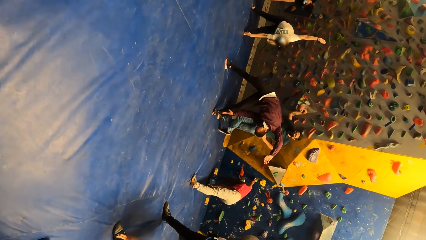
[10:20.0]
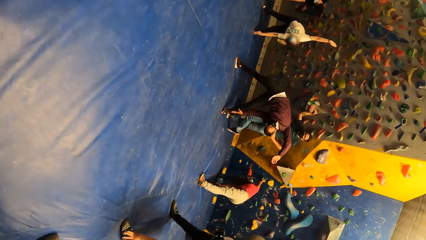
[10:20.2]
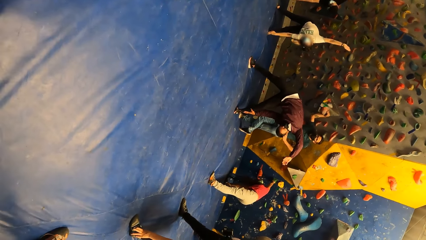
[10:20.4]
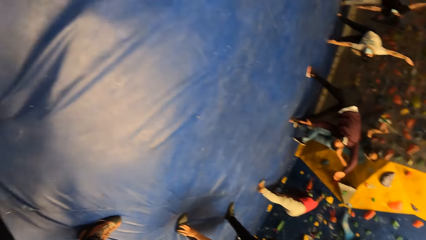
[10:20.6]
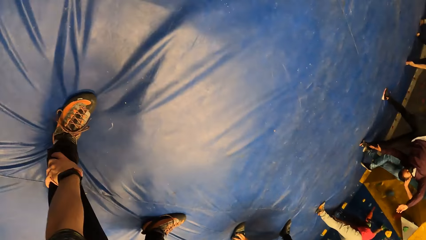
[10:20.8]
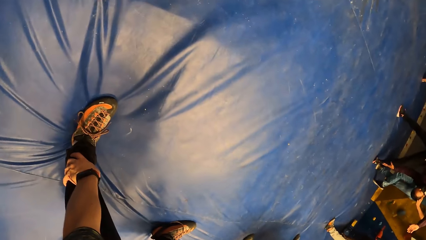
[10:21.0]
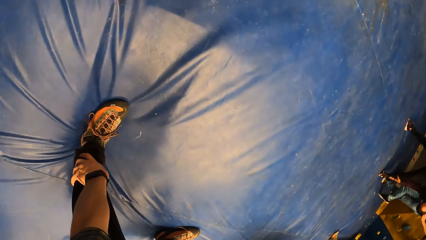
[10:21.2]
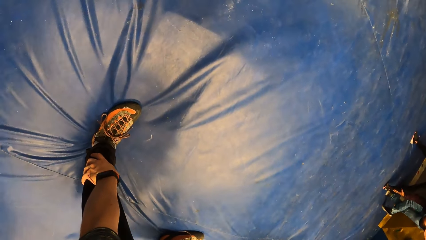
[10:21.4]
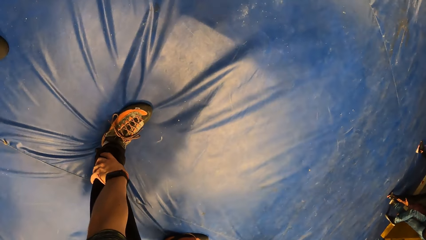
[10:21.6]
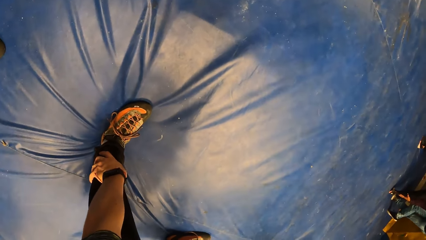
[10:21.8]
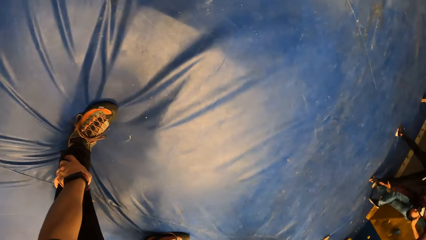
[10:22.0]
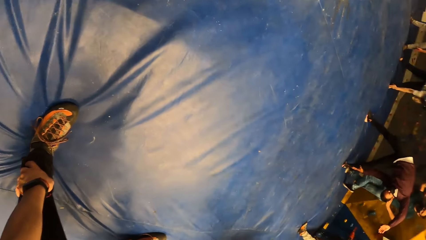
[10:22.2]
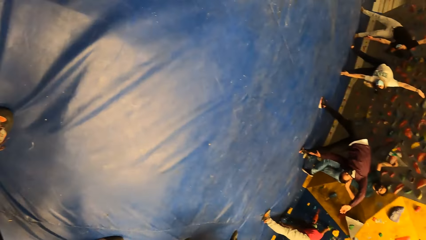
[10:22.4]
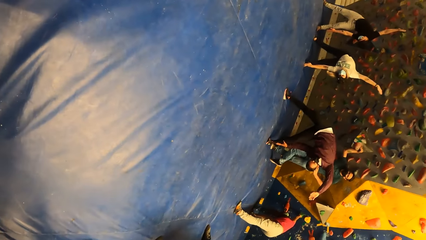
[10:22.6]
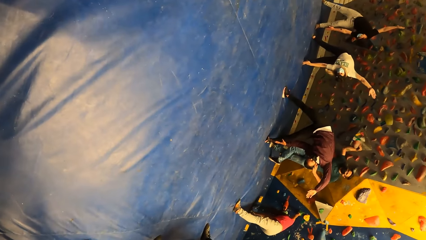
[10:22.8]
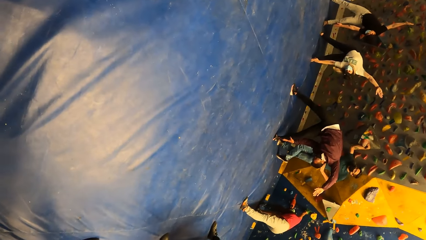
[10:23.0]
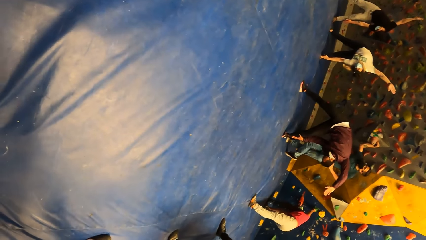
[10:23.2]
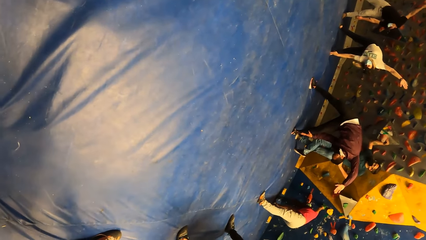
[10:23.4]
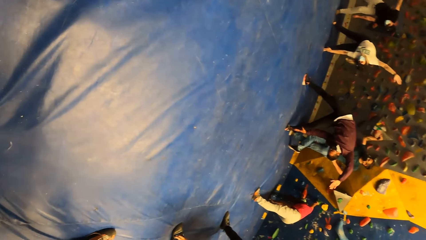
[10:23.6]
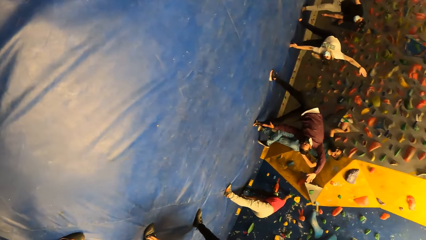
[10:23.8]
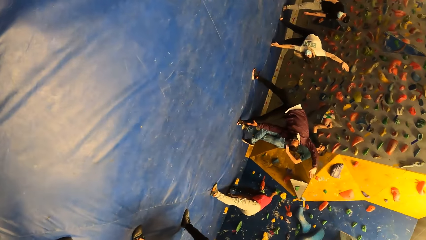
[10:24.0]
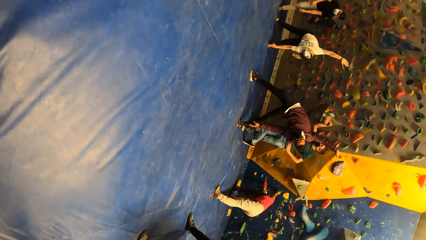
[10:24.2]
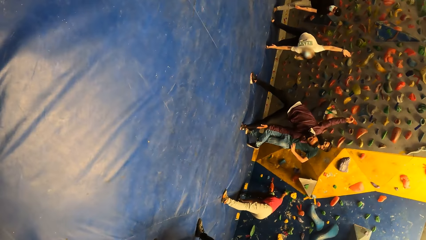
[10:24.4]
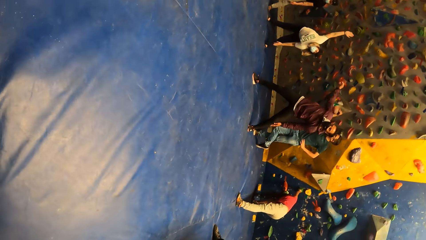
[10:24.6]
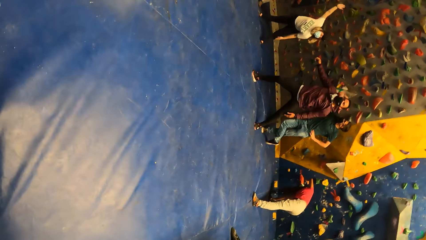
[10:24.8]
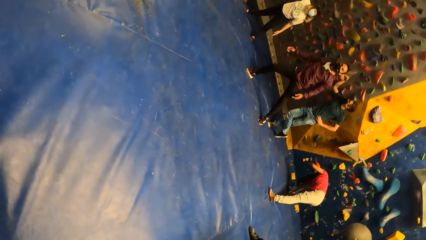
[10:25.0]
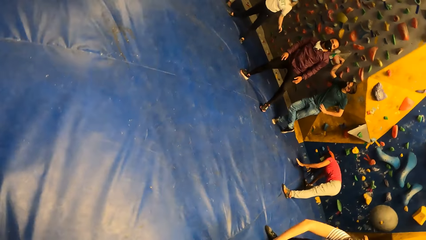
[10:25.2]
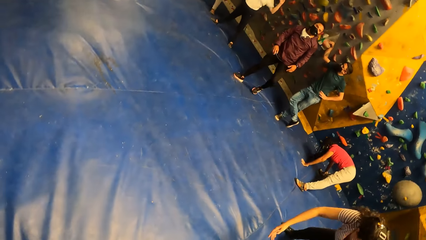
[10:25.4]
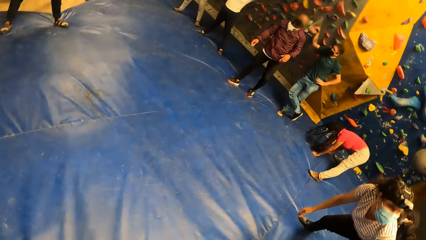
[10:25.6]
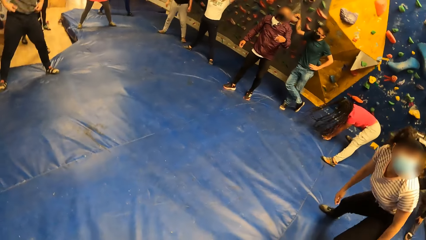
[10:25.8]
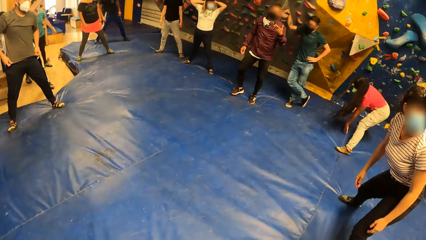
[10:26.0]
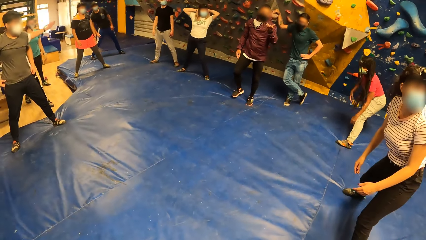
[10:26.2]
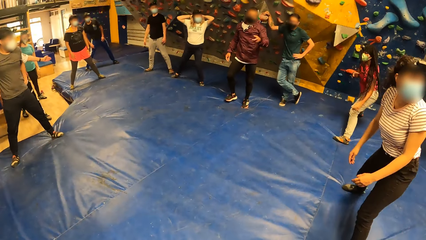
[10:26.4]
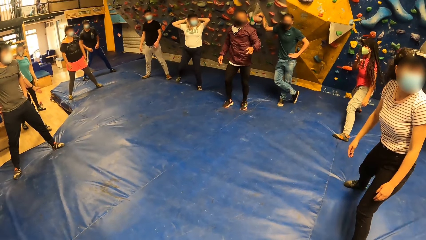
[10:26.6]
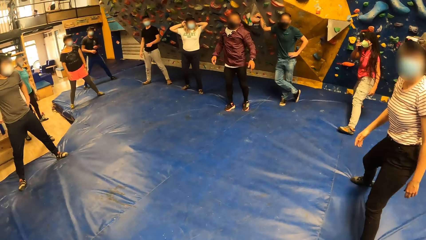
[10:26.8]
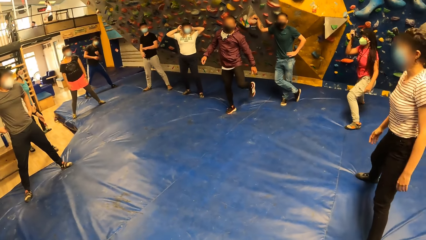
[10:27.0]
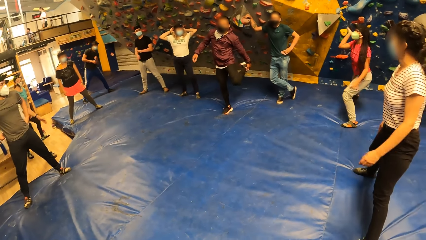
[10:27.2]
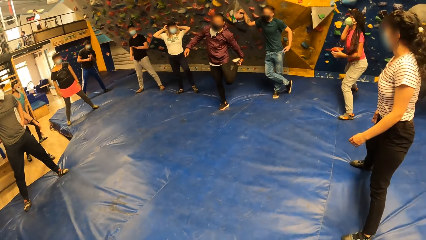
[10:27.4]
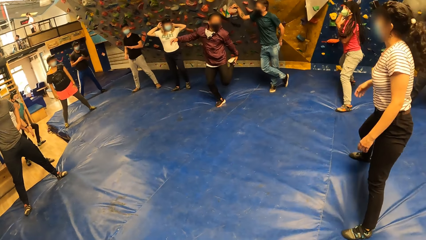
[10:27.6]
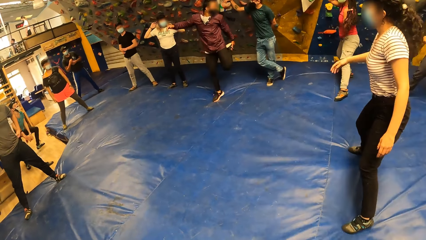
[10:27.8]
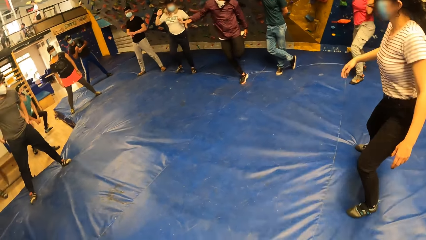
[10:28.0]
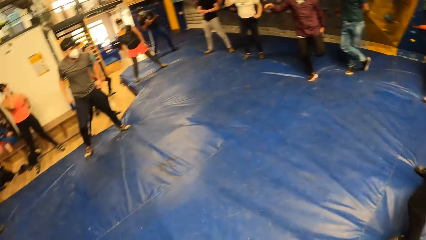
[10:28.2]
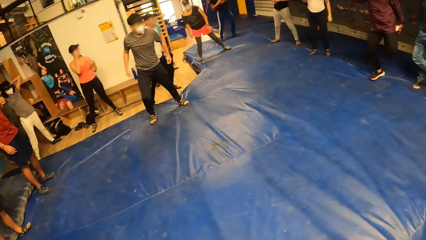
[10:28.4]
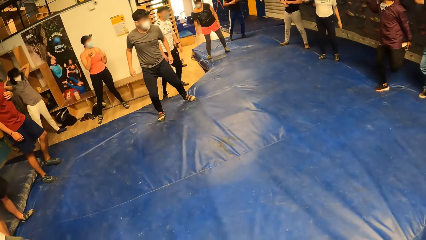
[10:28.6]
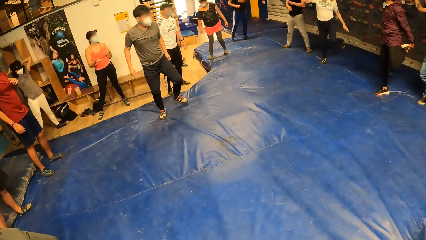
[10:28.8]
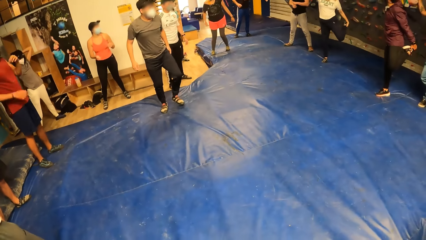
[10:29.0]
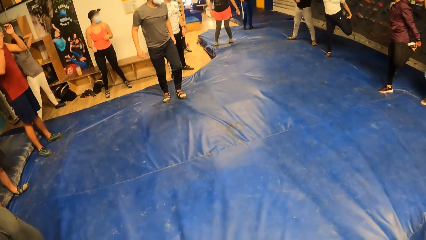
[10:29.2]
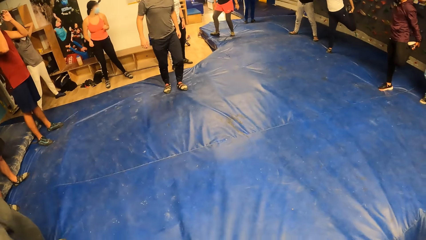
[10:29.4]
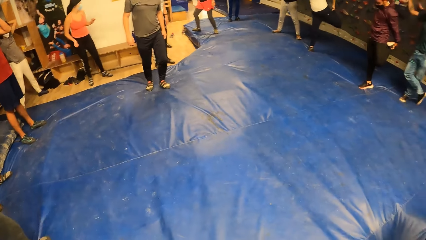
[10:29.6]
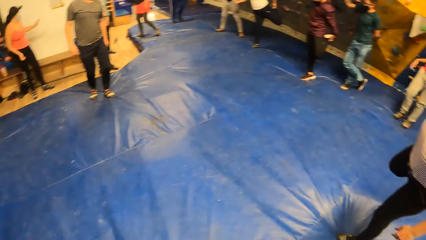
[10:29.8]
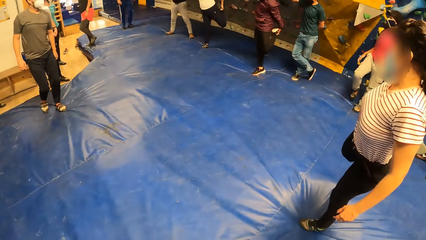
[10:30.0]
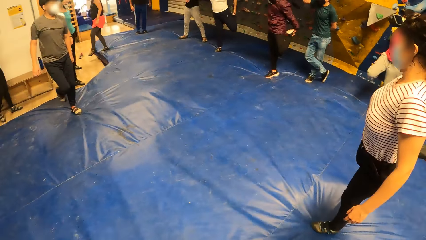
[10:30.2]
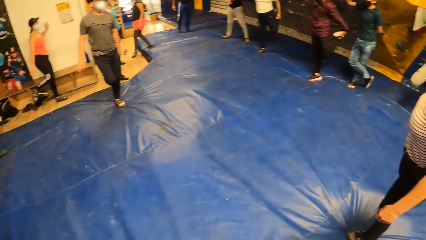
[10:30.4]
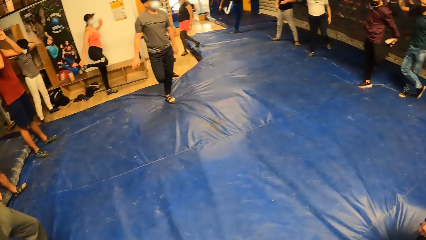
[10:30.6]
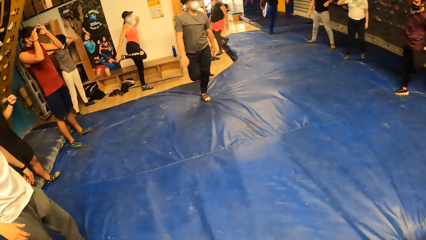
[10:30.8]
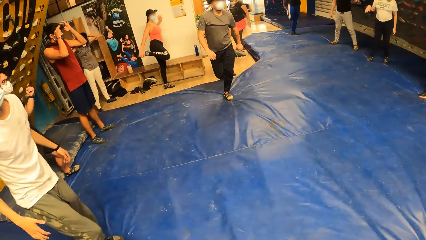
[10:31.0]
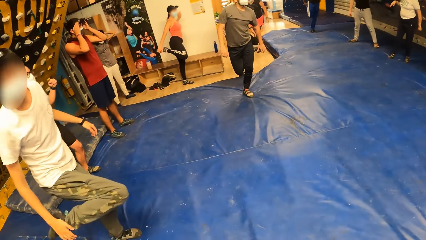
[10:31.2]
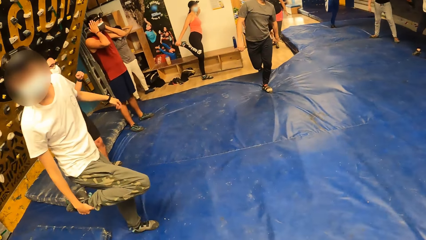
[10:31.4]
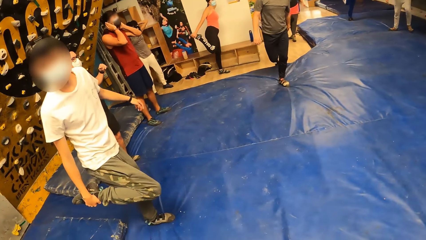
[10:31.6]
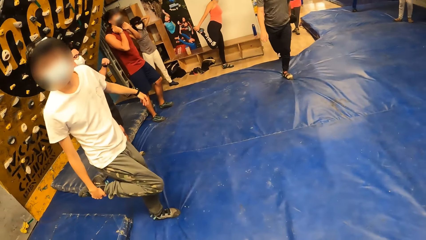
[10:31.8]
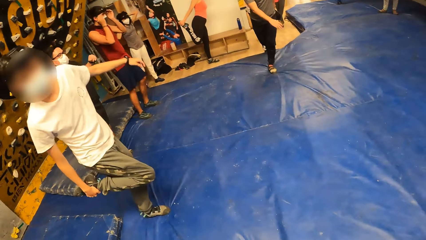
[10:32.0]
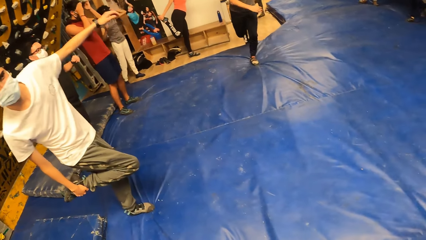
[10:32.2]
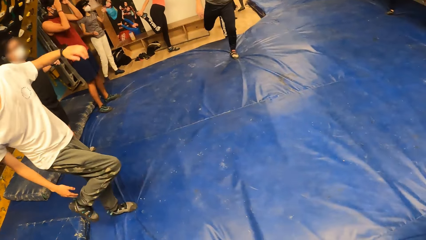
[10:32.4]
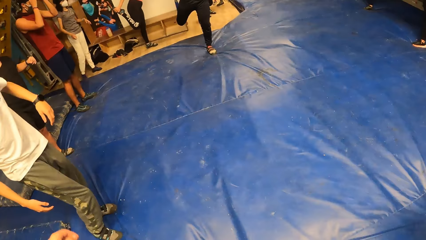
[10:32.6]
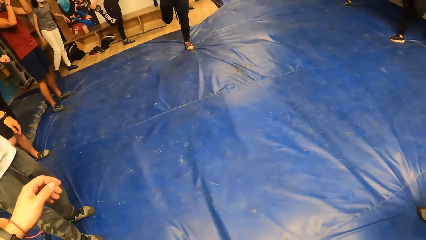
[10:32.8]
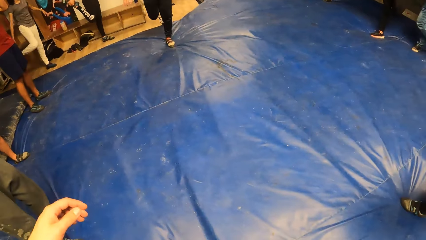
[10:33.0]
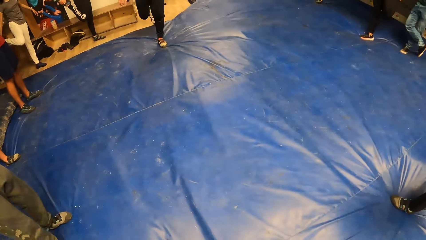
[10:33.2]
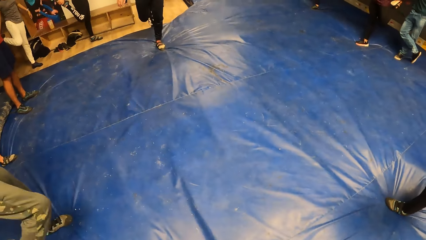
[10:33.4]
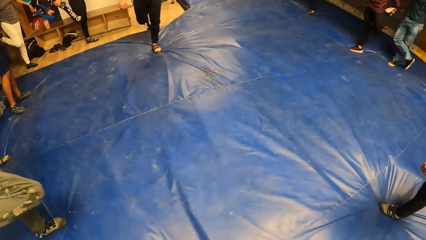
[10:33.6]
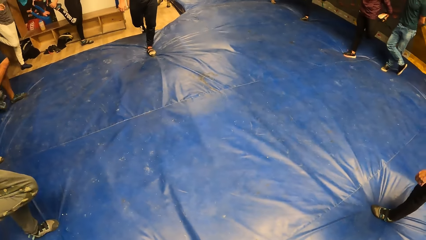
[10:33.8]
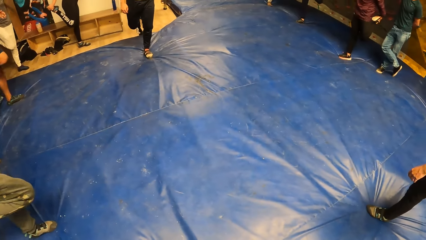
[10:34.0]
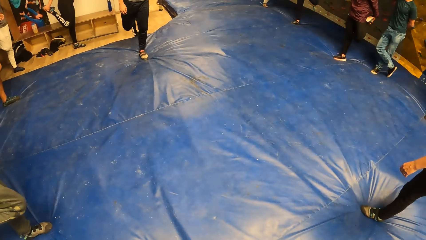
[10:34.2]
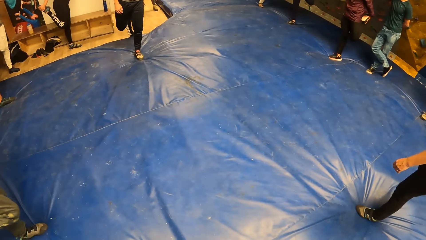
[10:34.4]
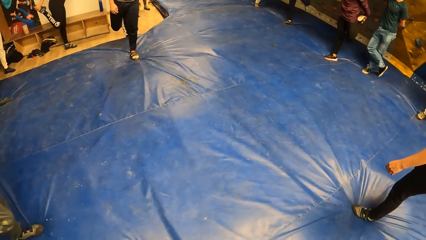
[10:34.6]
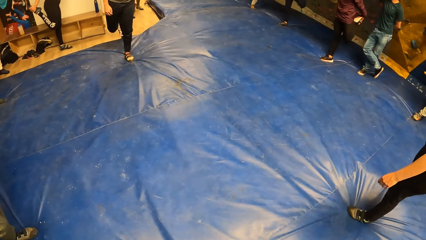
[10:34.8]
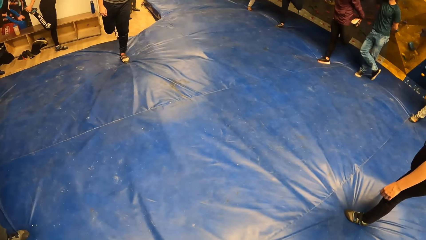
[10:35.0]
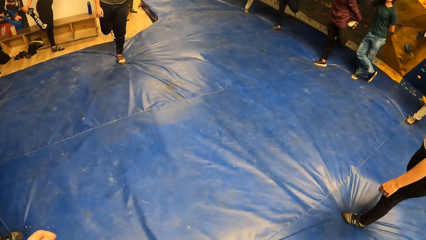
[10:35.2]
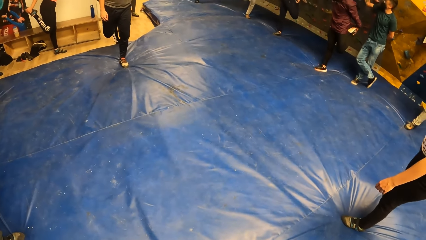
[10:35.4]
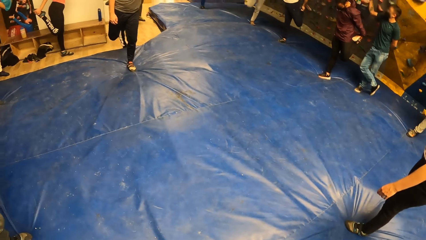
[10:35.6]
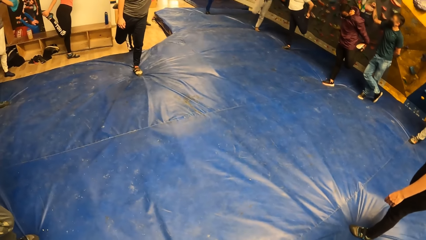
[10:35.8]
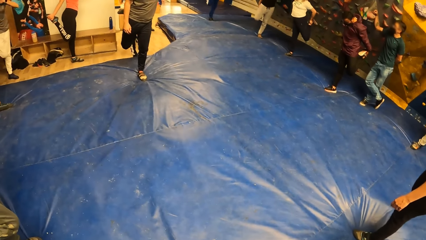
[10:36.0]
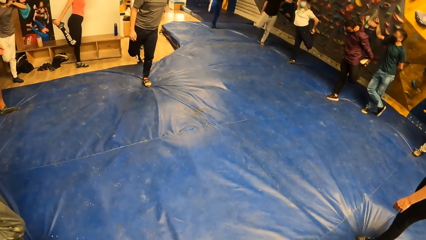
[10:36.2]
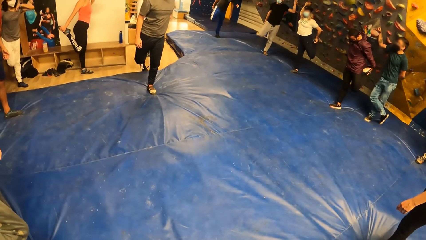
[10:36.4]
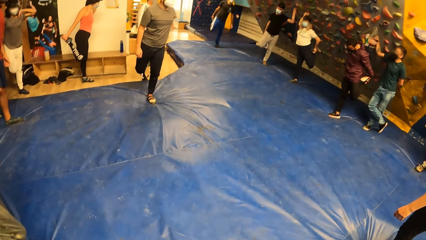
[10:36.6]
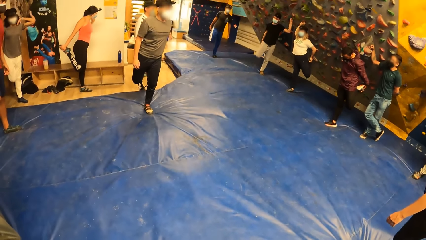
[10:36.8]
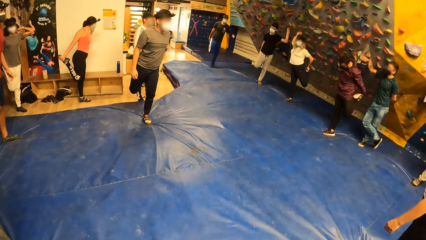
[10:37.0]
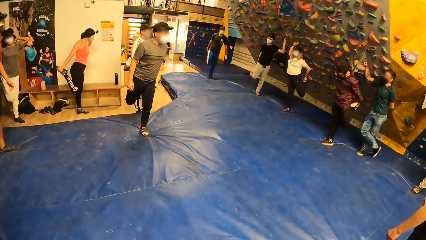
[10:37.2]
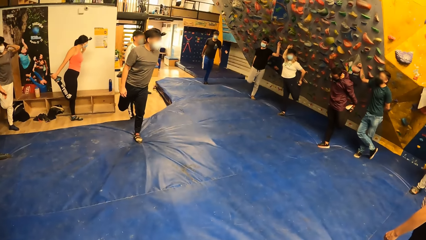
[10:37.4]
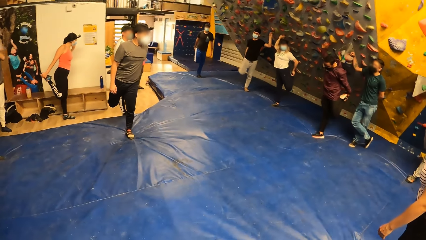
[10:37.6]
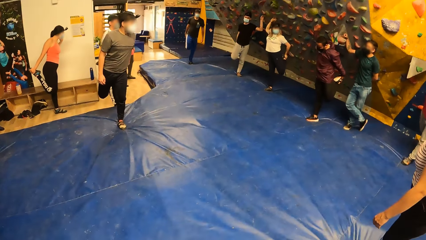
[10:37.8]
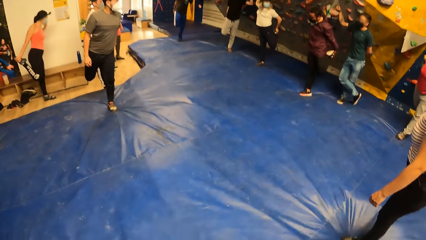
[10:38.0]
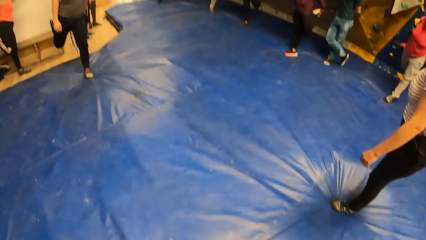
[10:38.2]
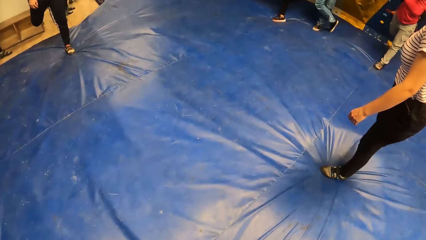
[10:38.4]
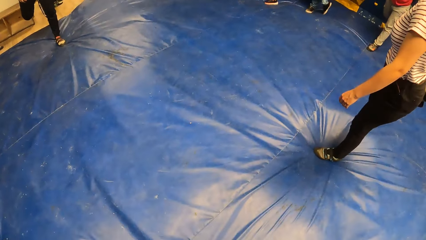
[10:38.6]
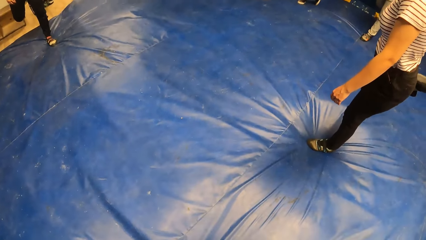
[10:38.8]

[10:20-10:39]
The camera wearer performs a leg stretching exercise with the group of people. A man holds the leg backwards. The camera wearer looks around, holds the leg backwards and looks around.
